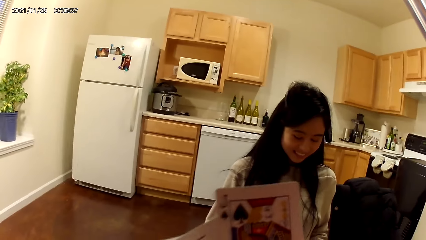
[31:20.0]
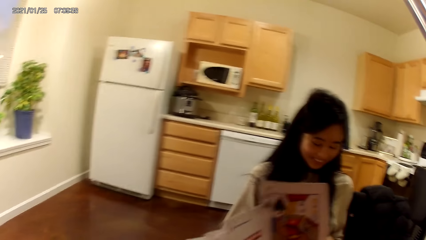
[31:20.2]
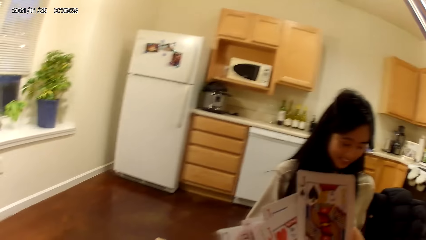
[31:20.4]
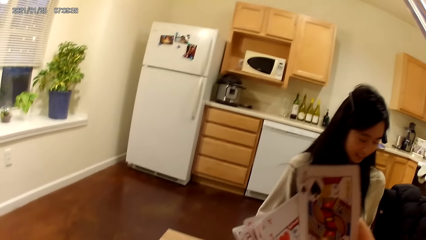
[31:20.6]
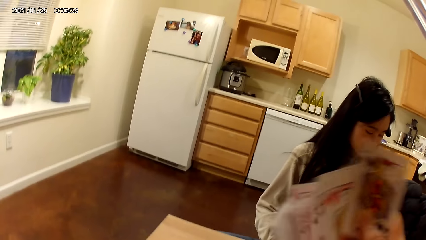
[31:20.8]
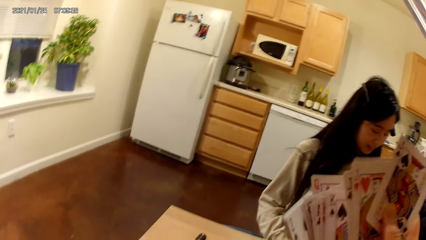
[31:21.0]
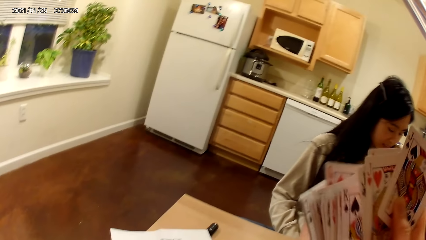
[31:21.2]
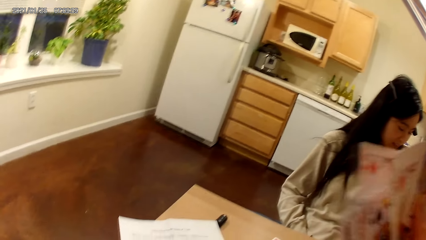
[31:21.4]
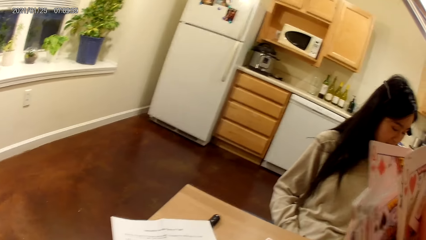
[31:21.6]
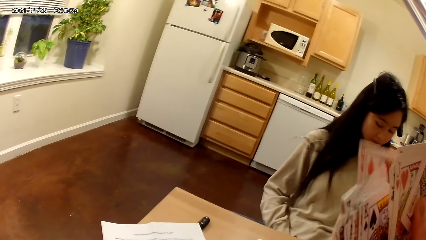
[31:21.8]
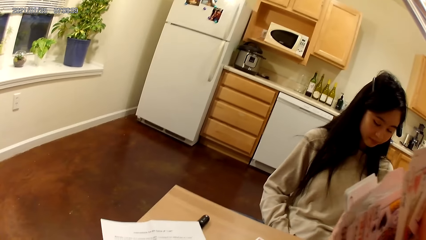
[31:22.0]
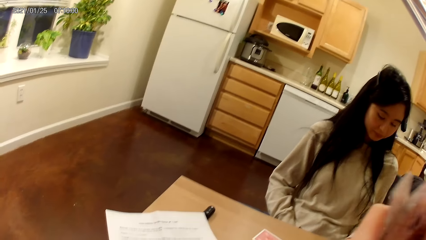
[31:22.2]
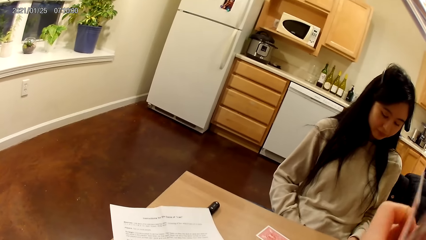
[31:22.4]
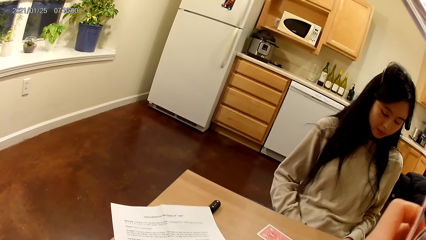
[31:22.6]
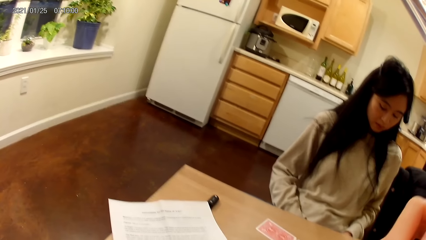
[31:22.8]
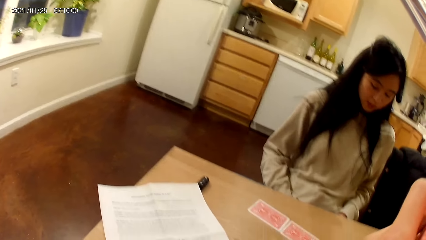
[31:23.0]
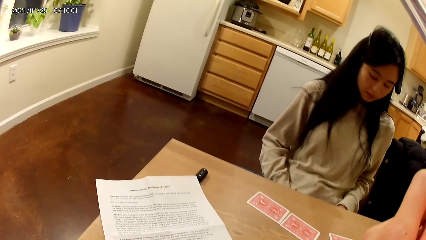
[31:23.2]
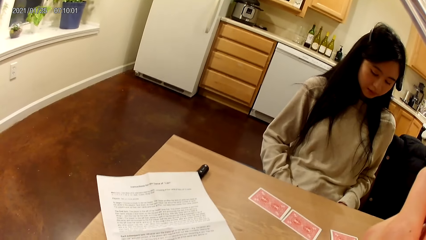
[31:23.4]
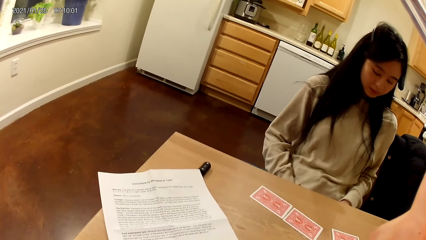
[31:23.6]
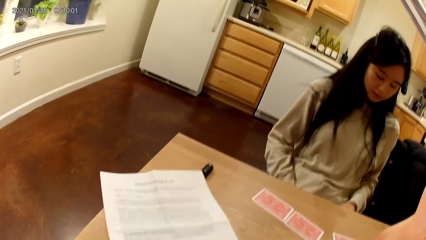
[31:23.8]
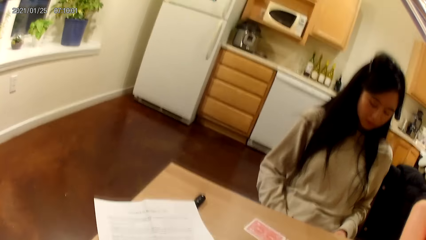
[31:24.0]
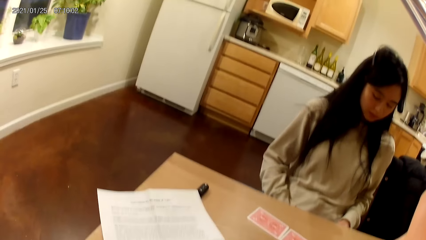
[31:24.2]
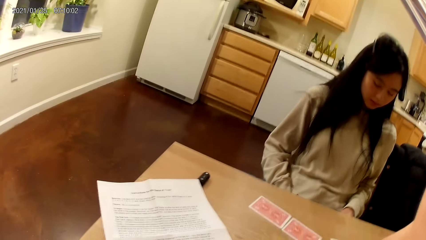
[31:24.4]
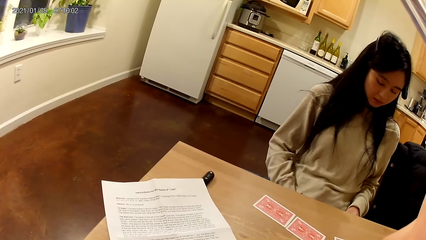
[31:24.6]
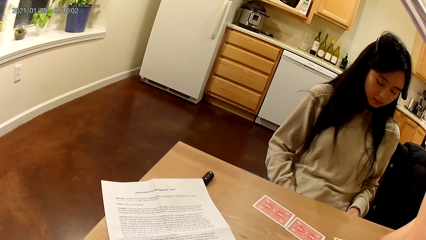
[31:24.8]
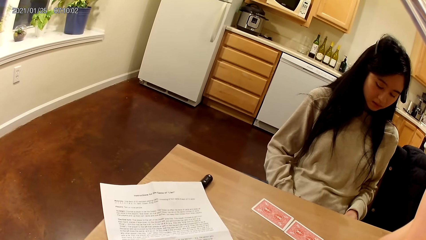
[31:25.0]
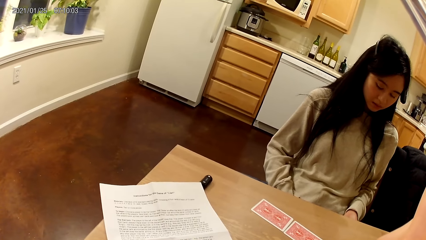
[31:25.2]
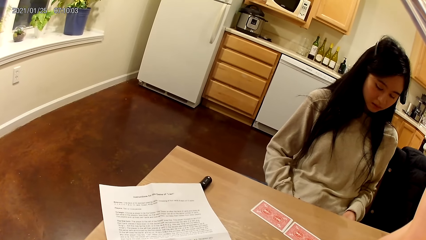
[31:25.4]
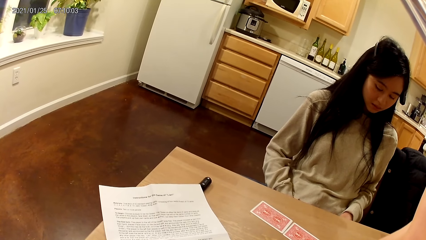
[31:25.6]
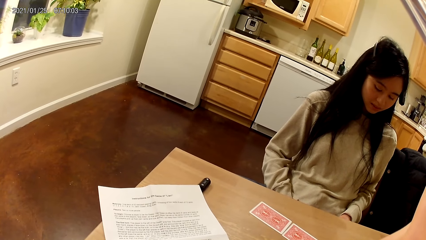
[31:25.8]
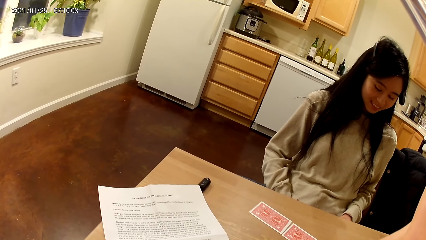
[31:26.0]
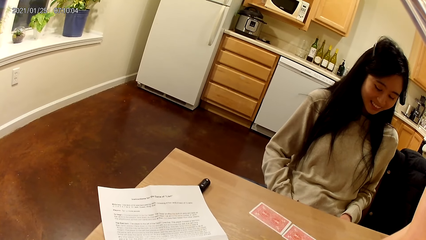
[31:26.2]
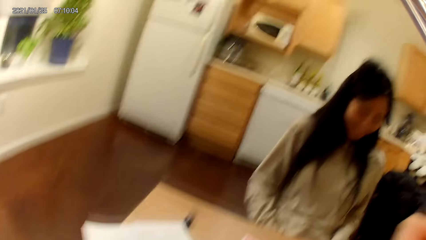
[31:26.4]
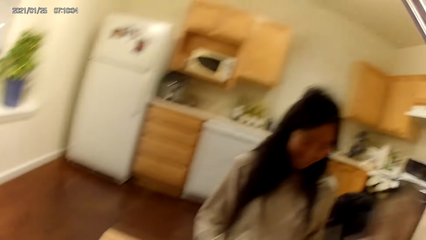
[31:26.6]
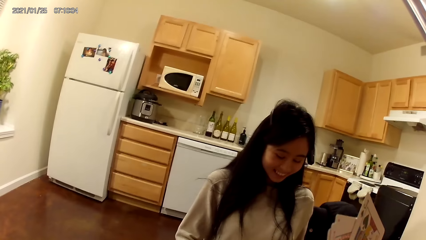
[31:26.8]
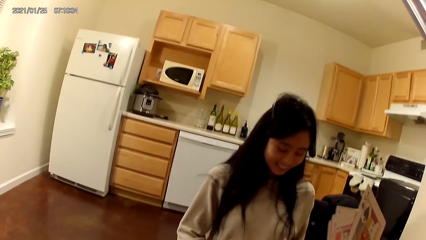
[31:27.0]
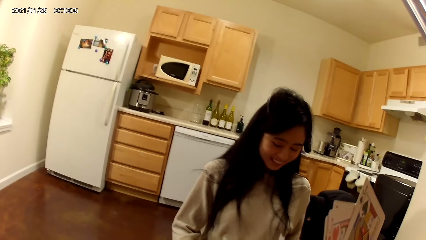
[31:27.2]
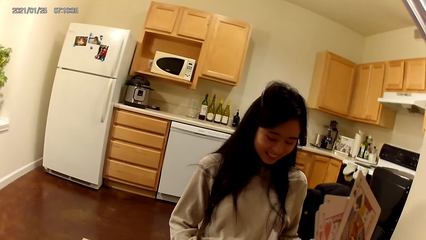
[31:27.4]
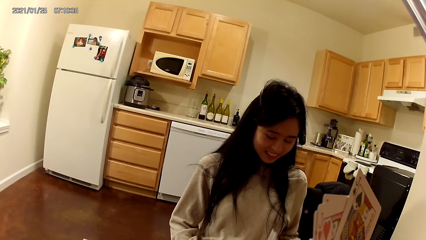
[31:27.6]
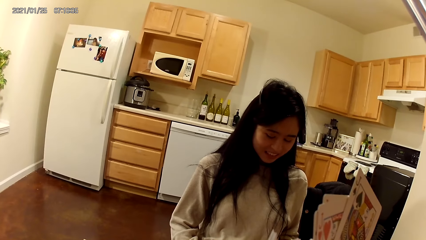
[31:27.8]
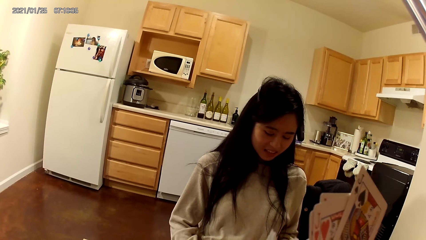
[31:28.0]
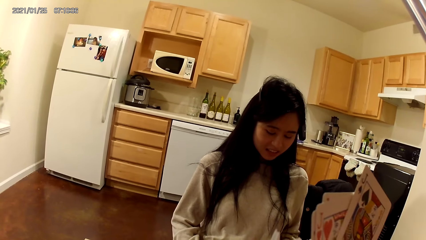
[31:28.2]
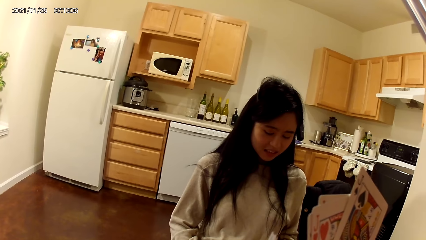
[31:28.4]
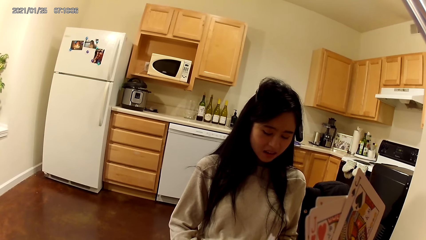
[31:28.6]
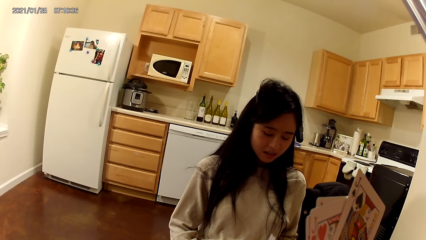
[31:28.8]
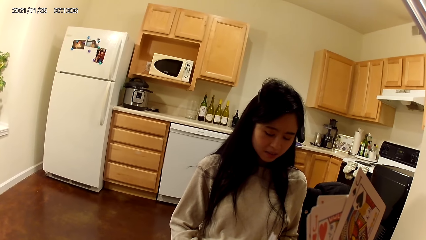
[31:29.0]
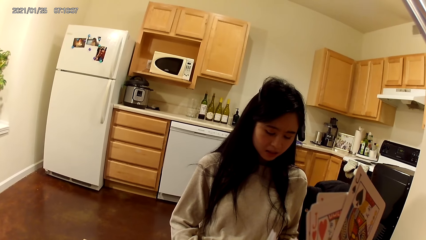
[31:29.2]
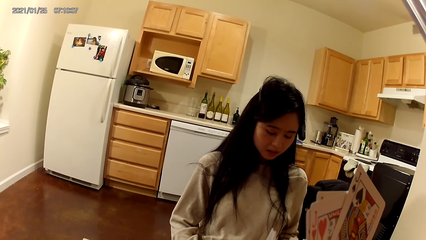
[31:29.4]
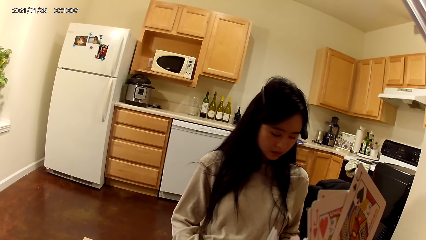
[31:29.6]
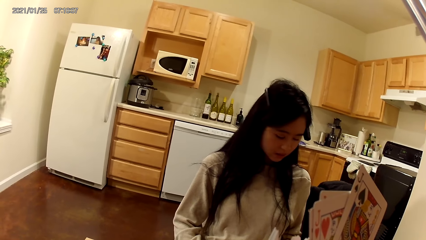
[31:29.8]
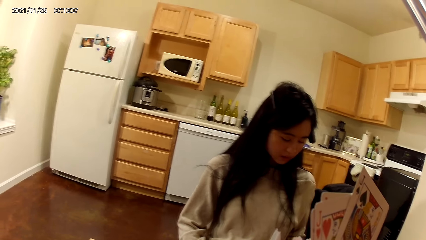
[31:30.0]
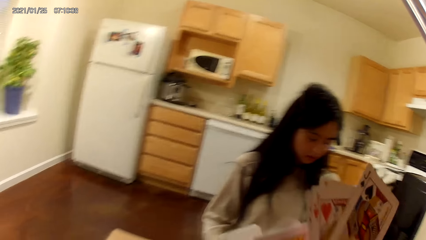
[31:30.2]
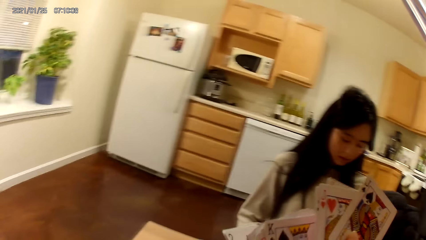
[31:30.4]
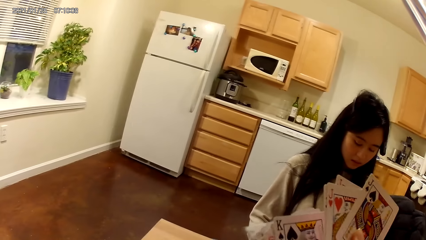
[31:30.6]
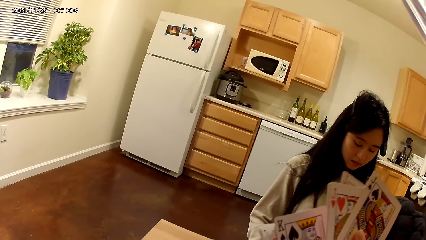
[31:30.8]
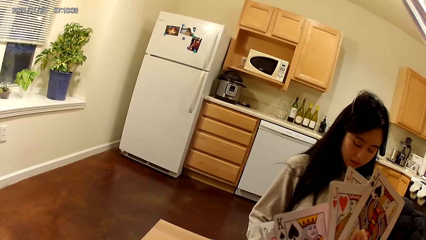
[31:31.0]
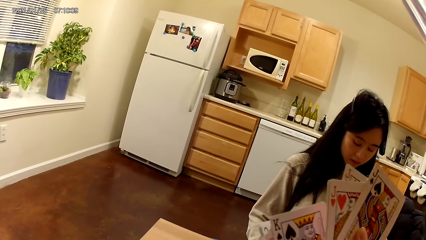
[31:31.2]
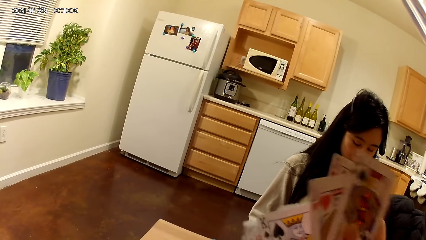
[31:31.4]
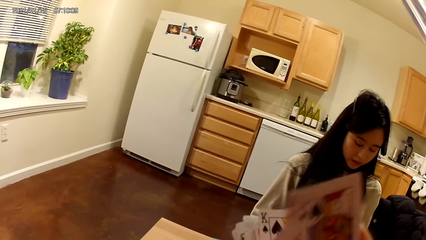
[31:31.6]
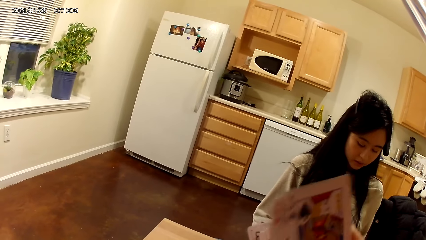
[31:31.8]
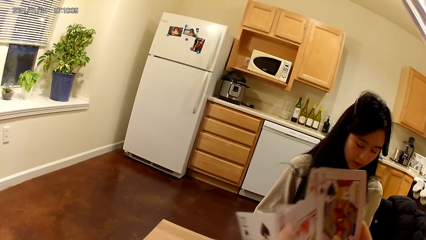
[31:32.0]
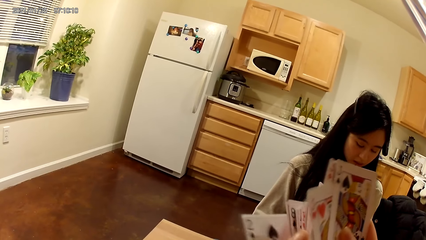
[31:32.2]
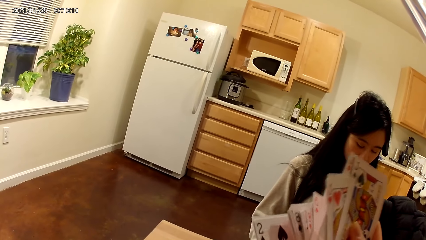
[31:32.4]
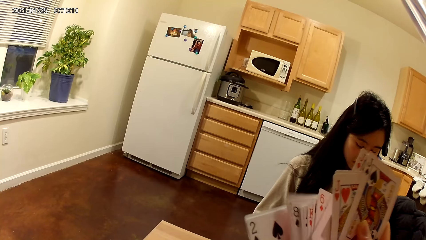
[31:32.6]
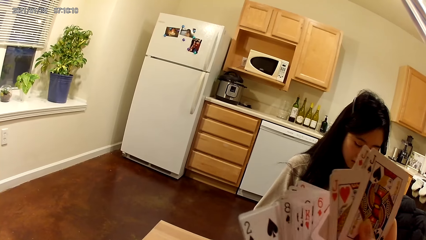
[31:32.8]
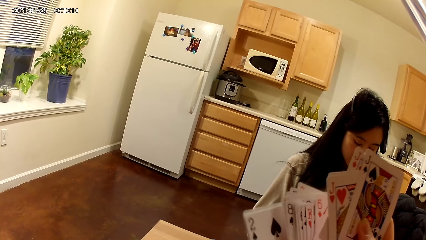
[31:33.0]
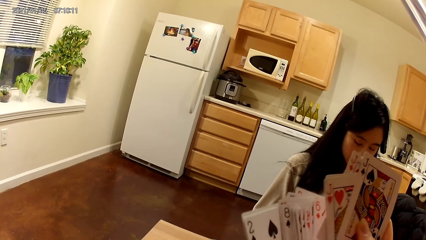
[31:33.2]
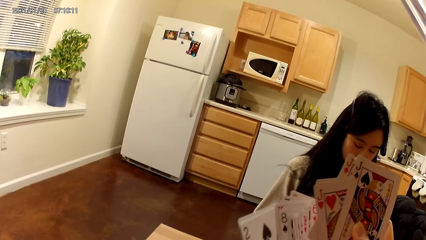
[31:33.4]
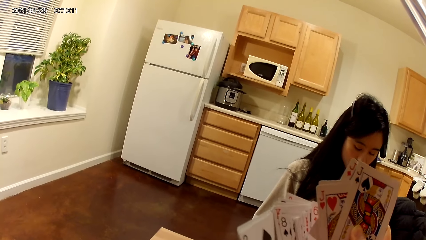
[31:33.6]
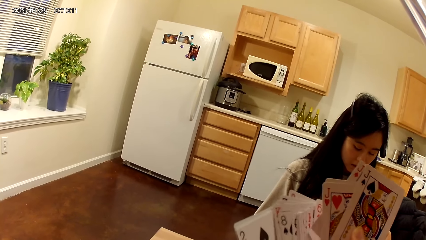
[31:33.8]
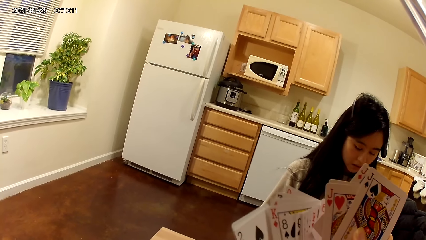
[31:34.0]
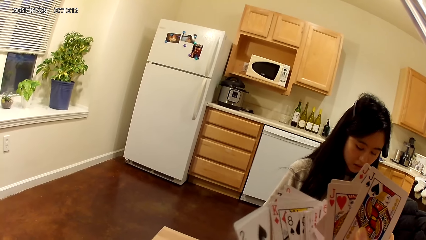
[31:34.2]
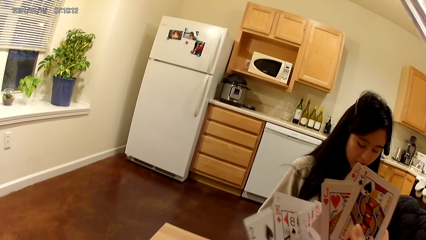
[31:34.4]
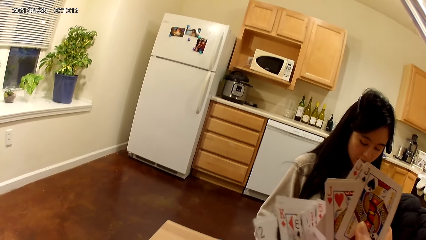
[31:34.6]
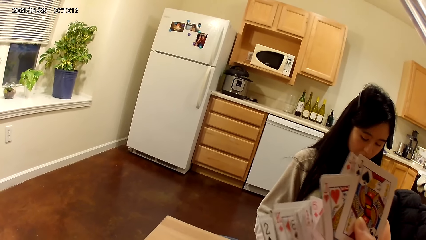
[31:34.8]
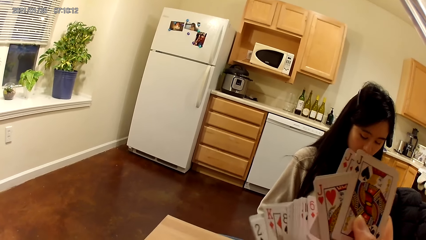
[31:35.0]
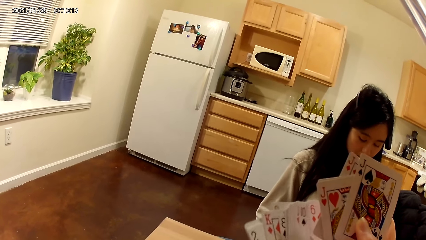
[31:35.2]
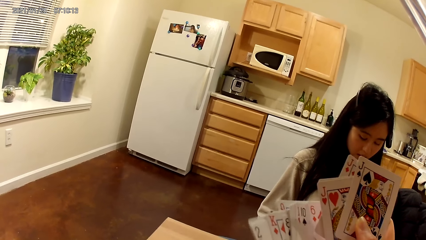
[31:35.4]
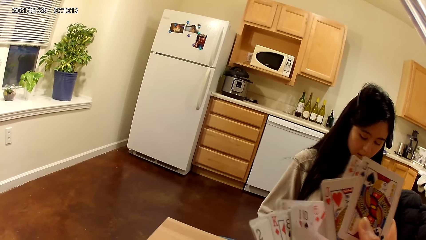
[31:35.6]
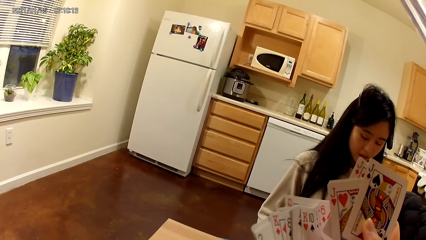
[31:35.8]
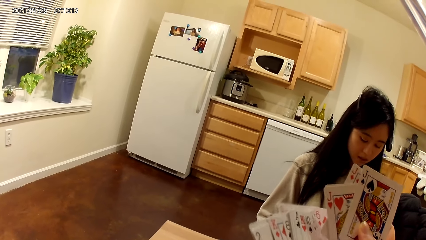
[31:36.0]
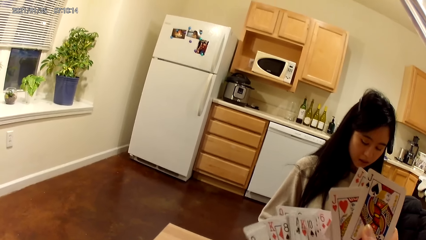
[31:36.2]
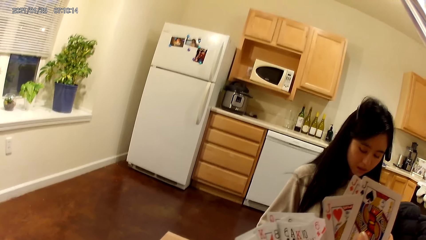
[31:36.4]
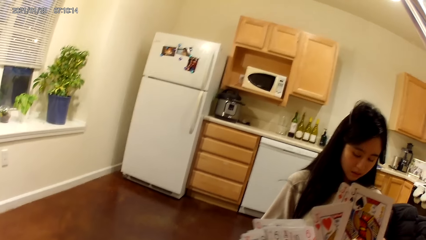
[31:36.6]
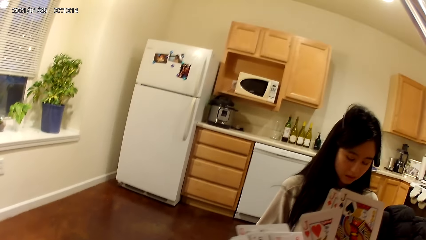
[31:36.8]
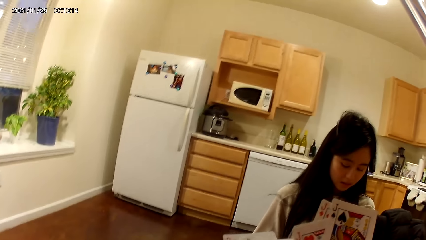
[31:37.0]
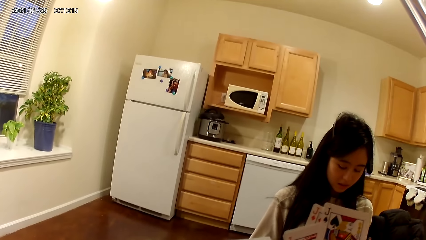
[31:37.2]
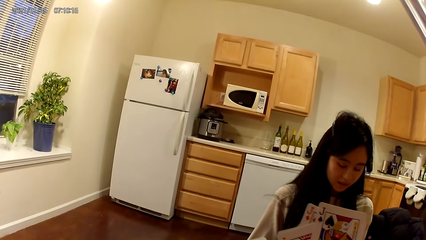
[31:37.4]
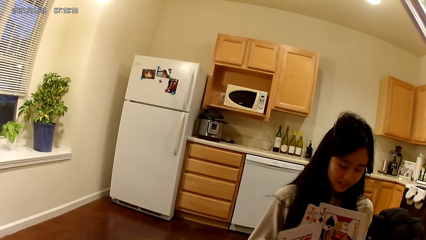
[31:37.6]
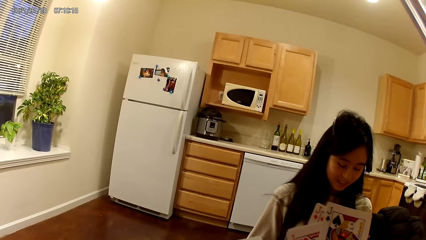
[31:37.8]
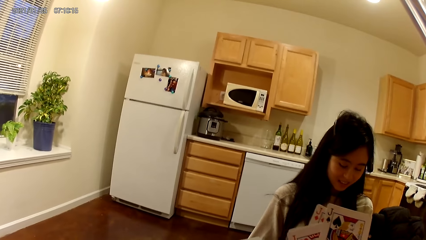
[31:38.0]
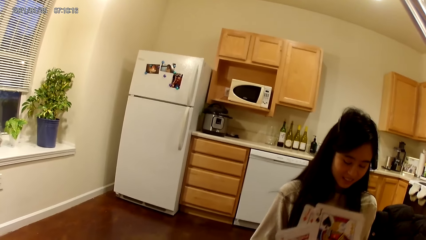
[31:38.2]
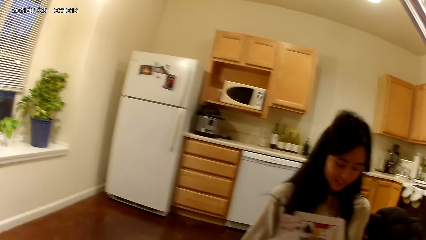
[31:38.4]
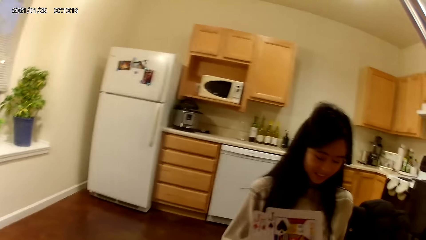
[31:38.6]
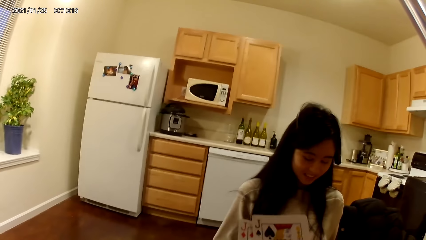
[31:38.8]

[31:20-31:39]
The camera wearer moves playing cards with hands. They look at the table. They hold the playing cards with hands. They move the playing cards with hands.
